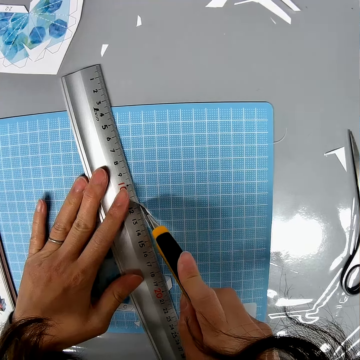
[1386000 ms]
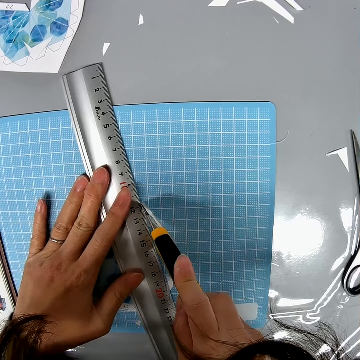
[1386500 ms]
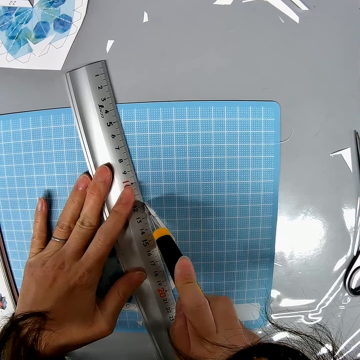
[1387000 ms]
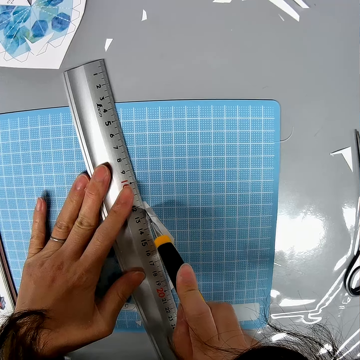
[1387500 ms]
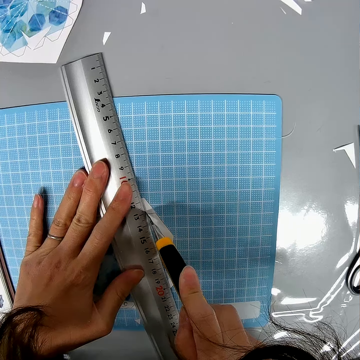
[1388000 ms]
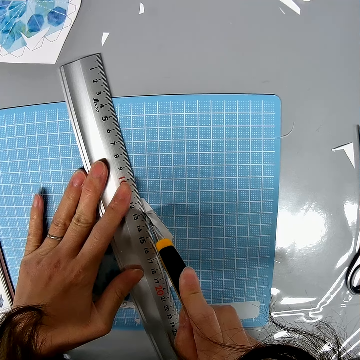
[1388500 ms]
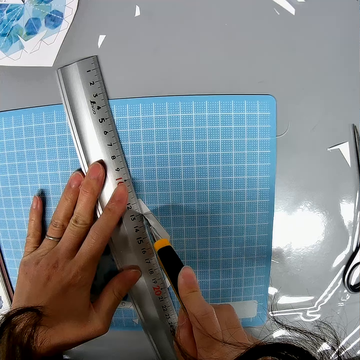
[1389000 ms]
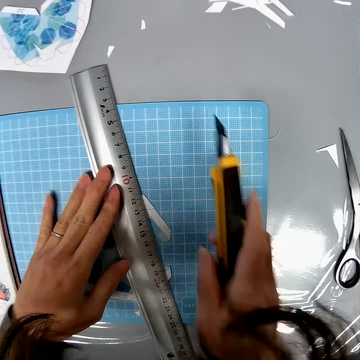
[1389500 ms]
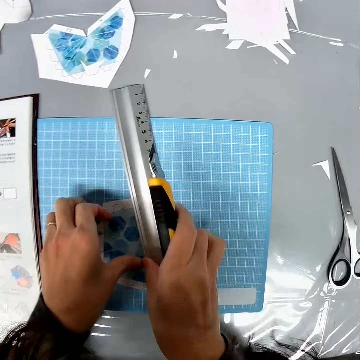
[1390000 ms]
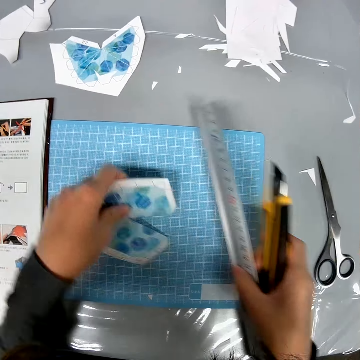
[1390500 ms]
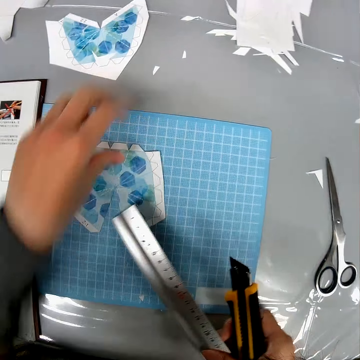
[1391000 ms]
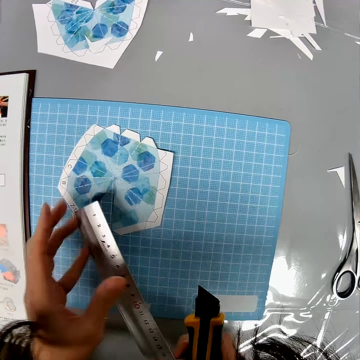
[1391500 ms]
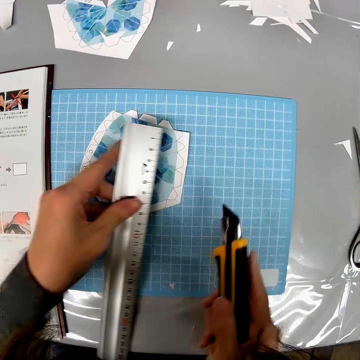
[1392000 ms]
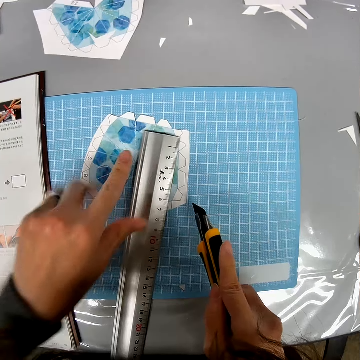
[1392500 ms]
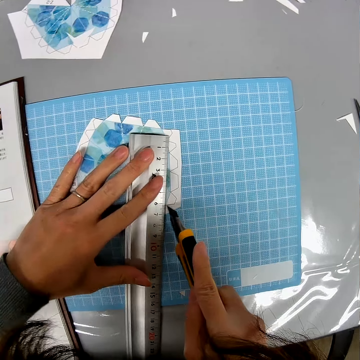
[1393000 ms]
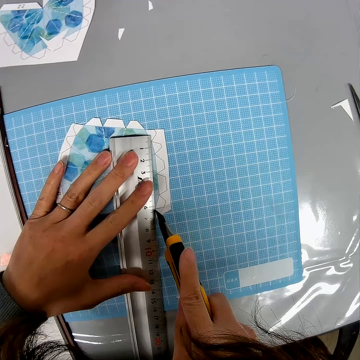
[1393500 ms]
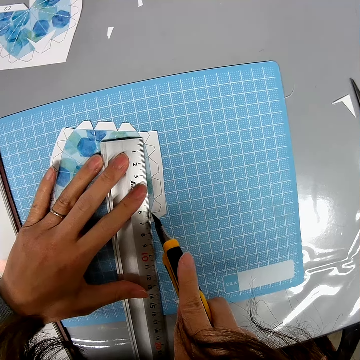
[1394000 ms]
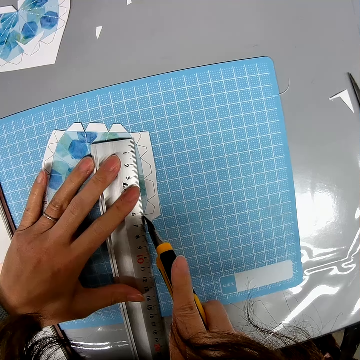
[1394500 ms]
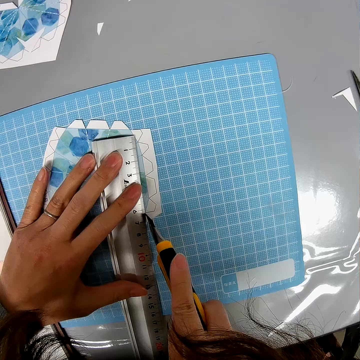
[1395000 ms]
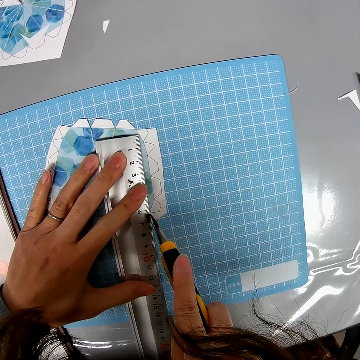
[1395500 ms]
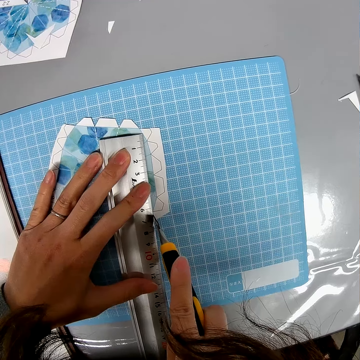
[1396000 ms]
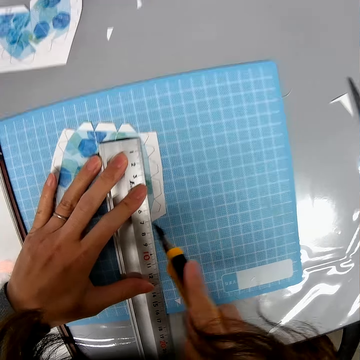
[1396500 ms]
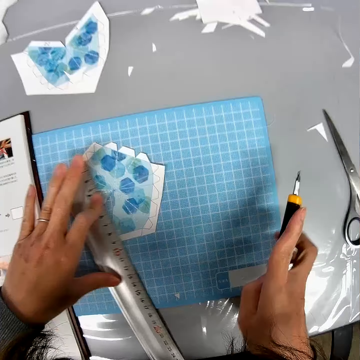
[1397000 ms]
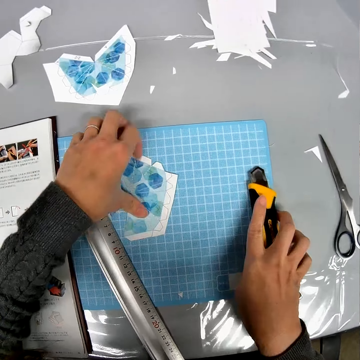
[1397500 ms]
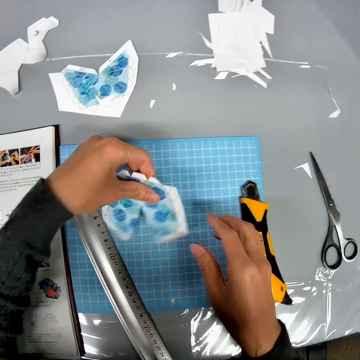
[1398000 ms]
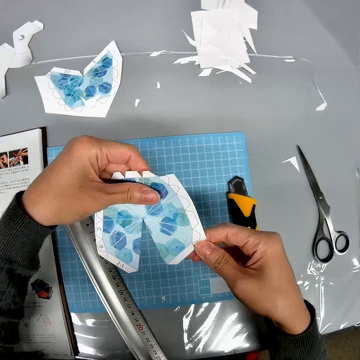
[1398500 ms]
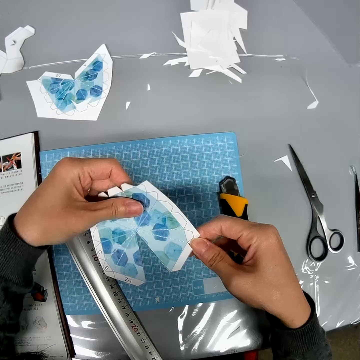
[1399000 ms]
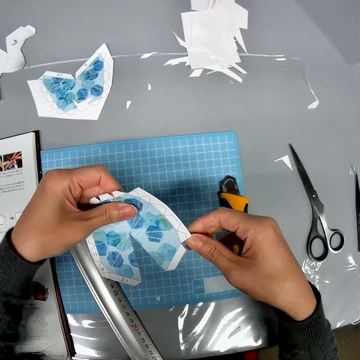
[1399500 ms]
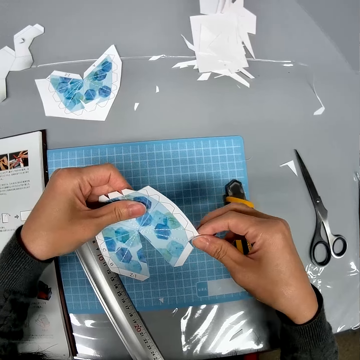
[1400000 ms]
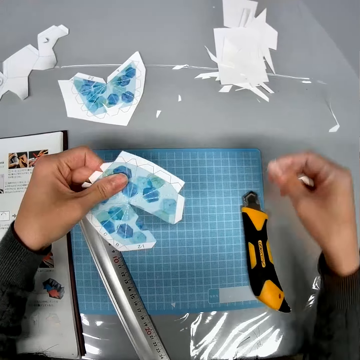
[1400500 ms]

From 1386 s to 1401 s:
The camera wearer lifts up the ruler. They rotate the paper. They adjust the paper on the table. They put the ruler on the paper. They cut the paper with the utility knife. They move the ruler, put the utility knife on the desk, and pick up the paper. They cut a paper from the paper.

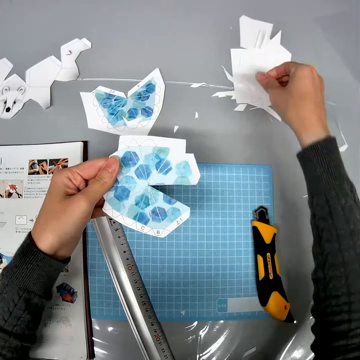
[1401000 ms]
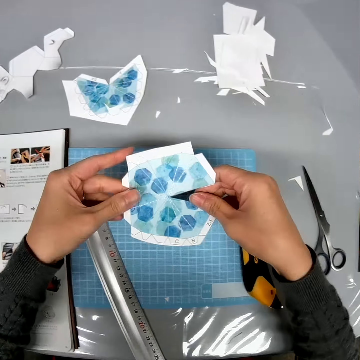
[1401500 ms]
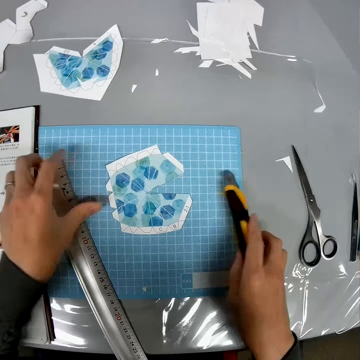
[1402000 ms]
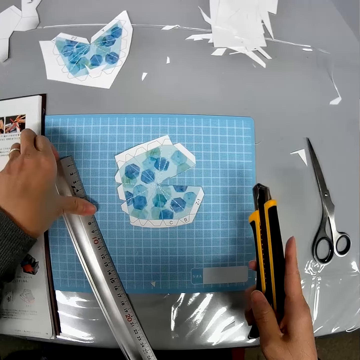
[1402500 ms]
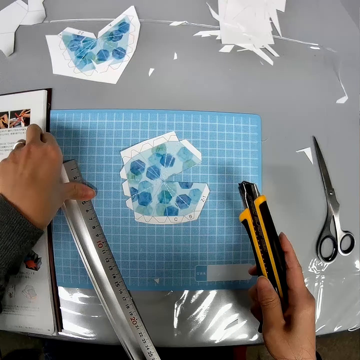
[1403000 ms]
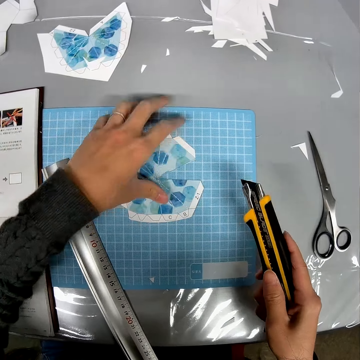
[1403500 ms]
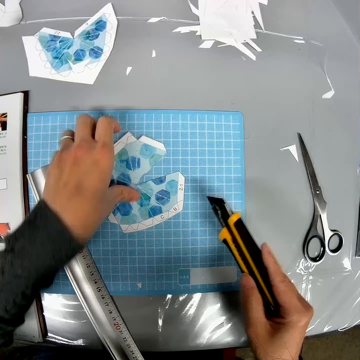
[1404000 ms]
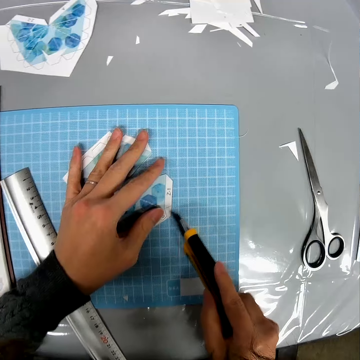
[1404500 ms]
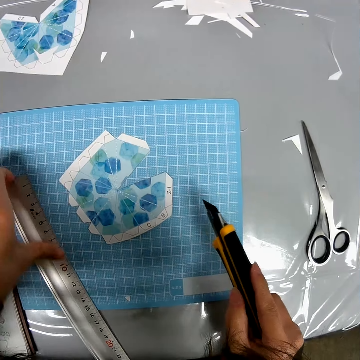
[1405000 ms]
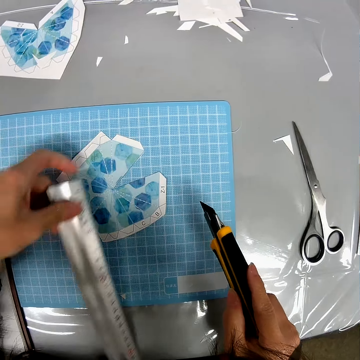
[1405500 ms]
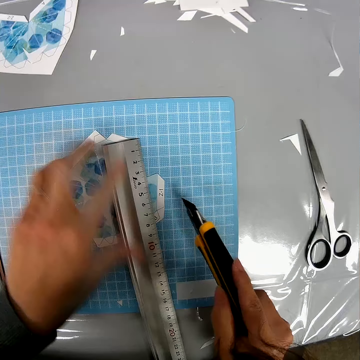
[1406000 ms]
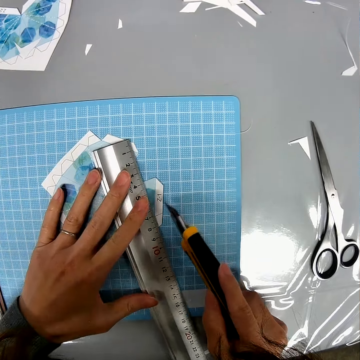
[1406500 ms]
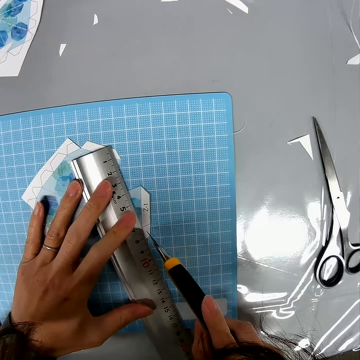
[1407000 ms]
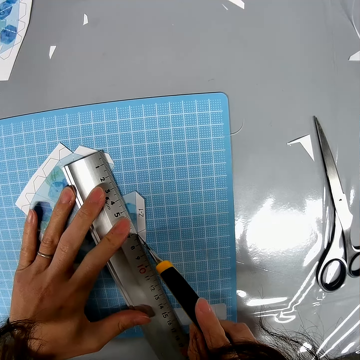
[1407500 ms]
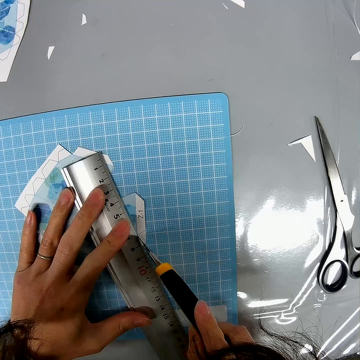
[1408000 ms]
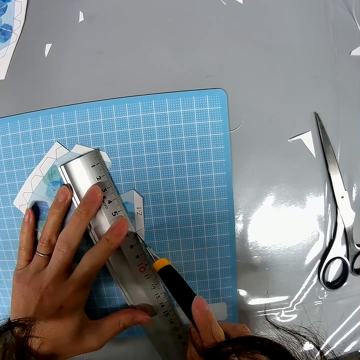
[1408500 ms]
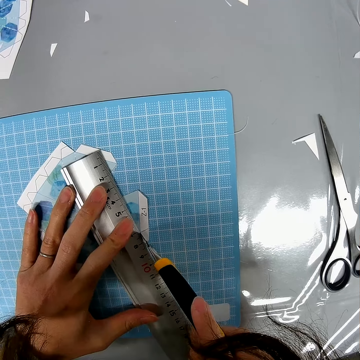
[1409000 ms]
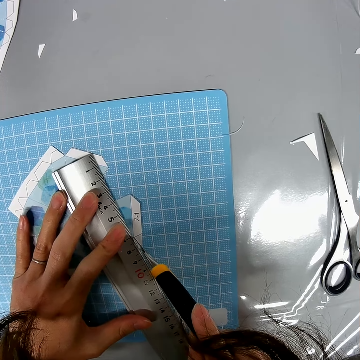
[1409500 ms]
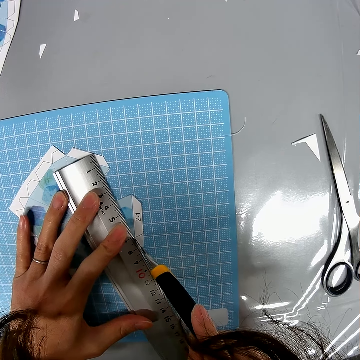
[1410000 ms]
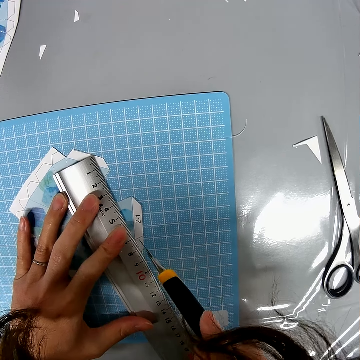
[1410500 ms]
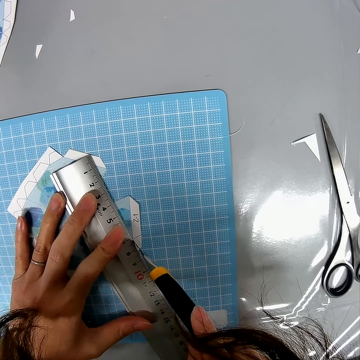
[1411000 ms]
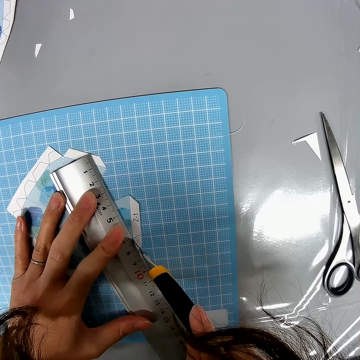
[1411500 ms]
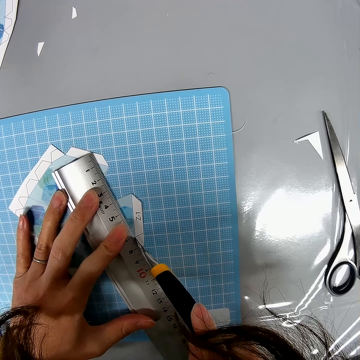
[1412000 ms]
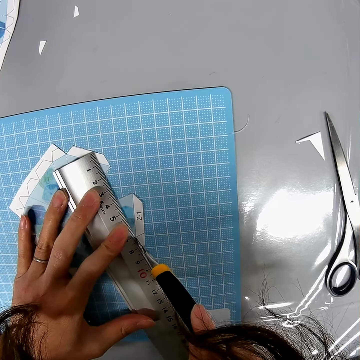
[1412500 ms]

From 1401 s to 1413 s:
The camera wearer puts the piece of paper on the desk. They pick up the utility knife. They touch a ruler. They move the paper. They pick up the ruler. They put the ruler on the paper. They cut the paper using the utility knife.

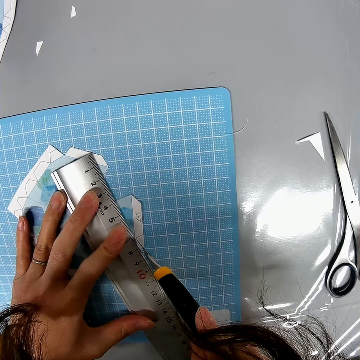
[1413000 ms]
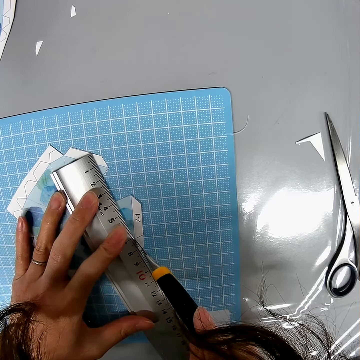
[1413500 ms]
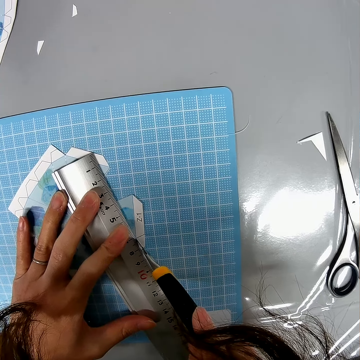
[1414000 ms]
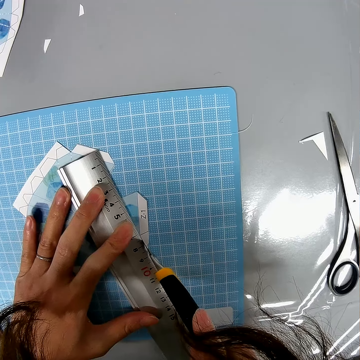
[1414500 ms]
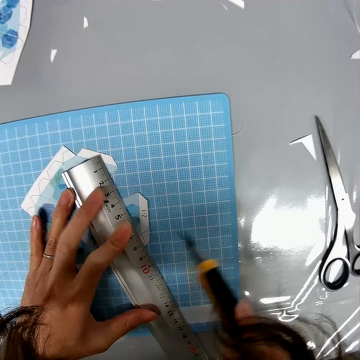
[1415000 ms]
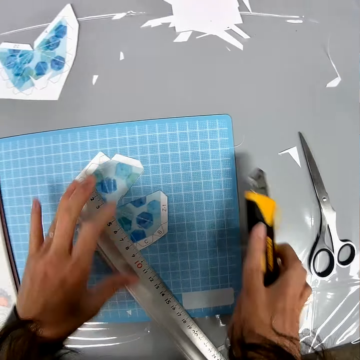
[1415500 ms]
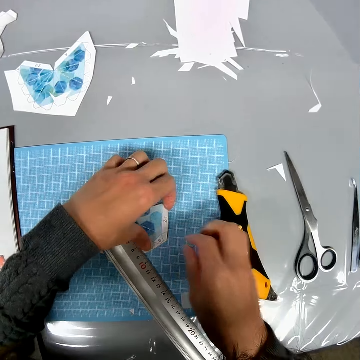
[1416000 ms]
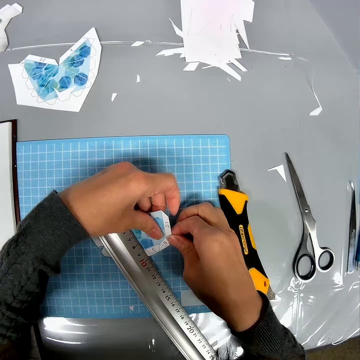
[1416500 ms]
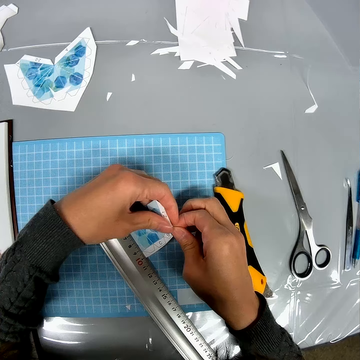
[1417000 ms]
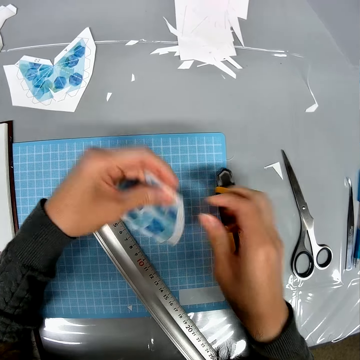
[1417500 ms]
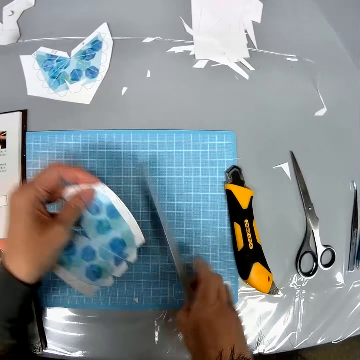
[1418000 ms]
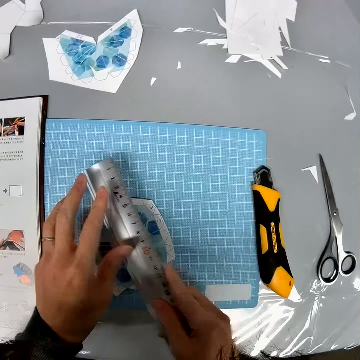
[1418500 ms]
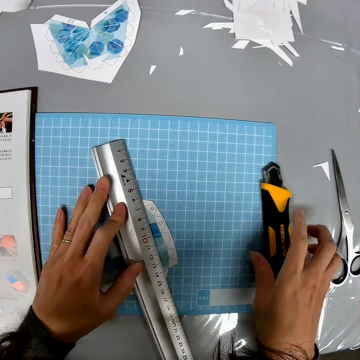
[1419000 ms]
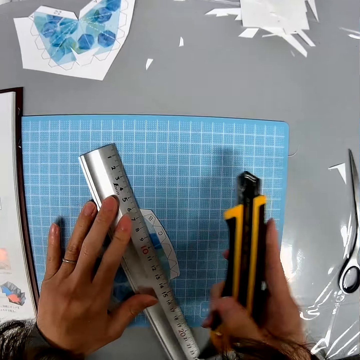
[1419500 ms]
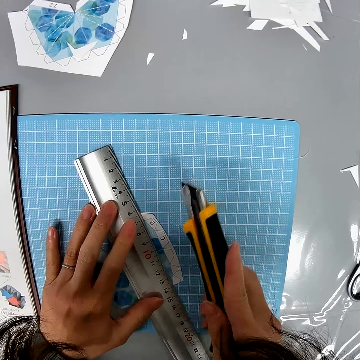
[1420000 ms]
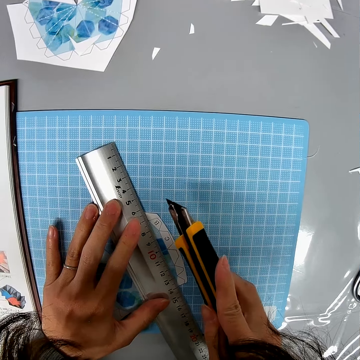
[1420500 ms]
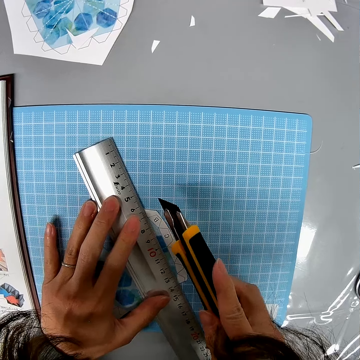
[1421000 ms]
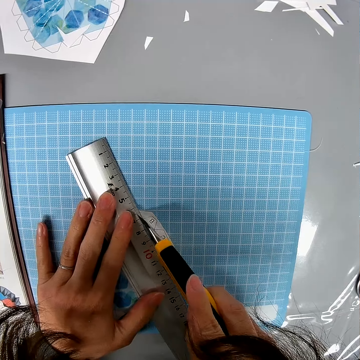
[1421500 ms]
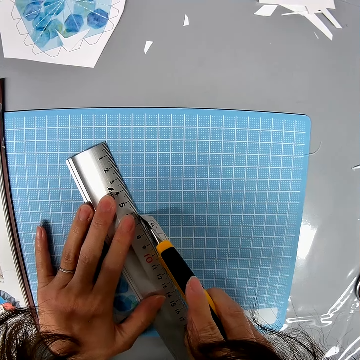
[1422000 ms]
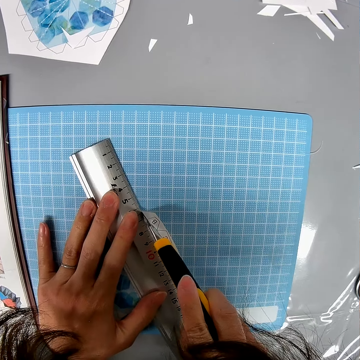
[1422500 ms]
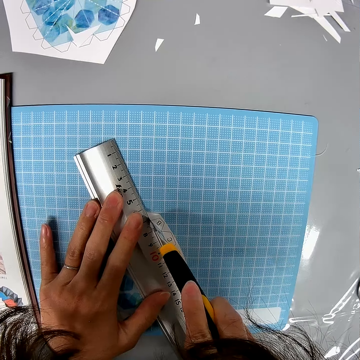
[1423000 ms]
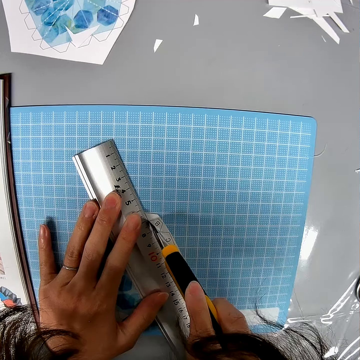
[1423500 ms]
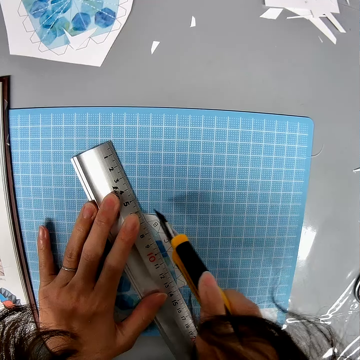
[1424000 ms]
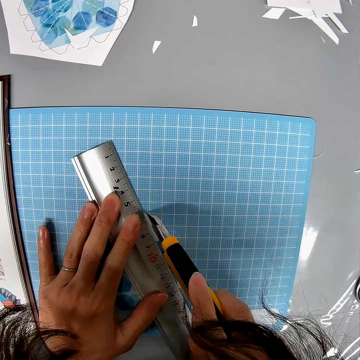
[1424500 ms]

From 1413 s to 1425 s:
The camera wearer puts the utility knife on the desk. They cut the paper. They pick up the paper. They pick up a ruler. They put the paper on the desk. They put the ruler on top of the paper. They pick up the utility knife. They cut the paper with the utility knife.
